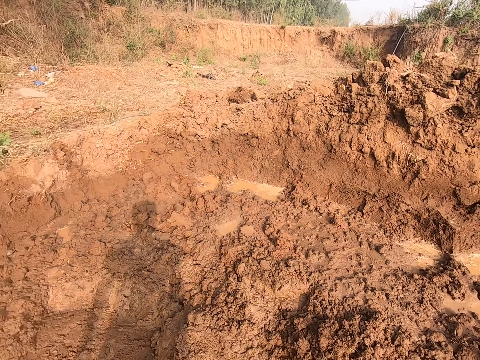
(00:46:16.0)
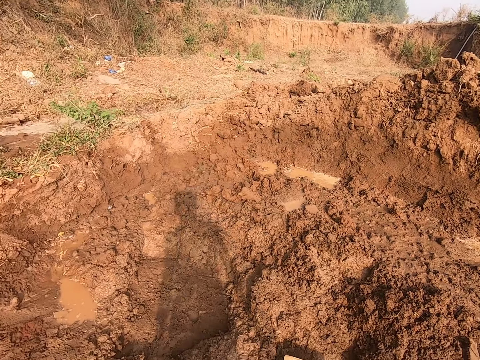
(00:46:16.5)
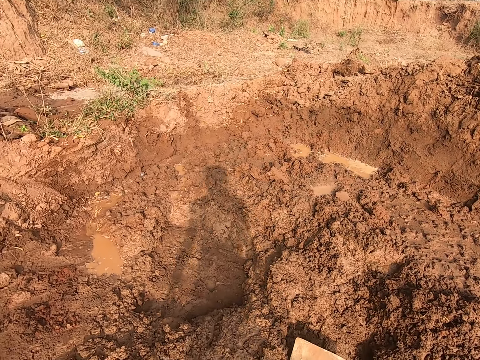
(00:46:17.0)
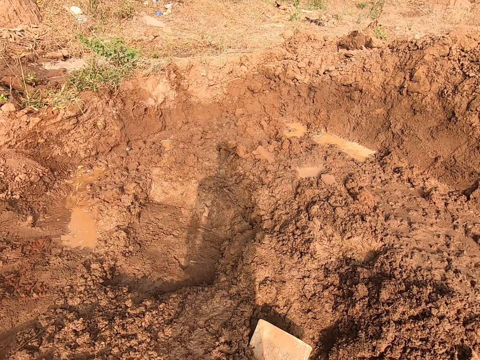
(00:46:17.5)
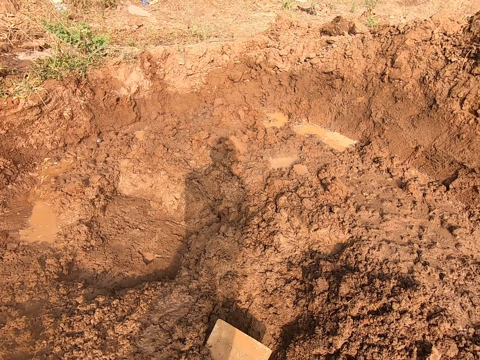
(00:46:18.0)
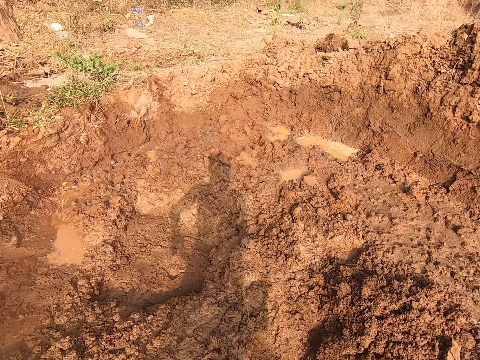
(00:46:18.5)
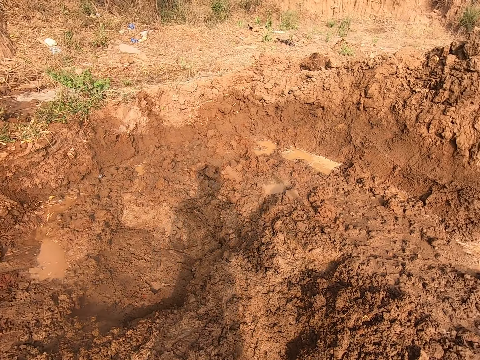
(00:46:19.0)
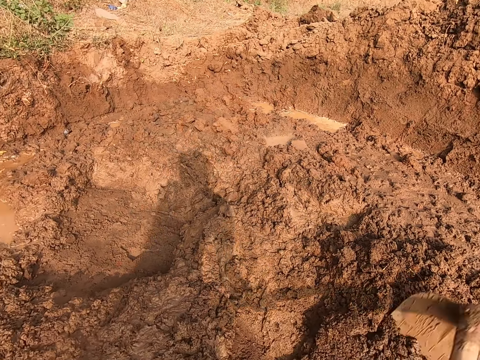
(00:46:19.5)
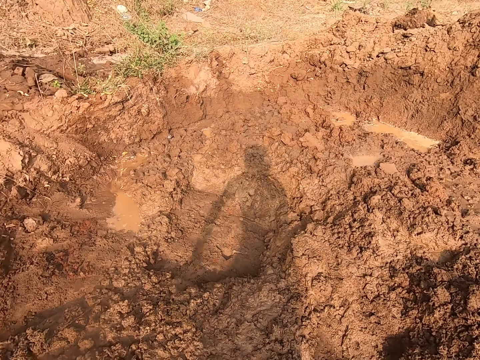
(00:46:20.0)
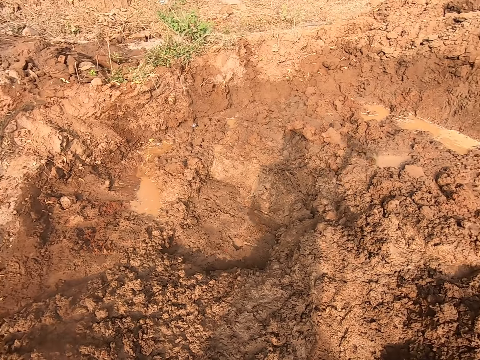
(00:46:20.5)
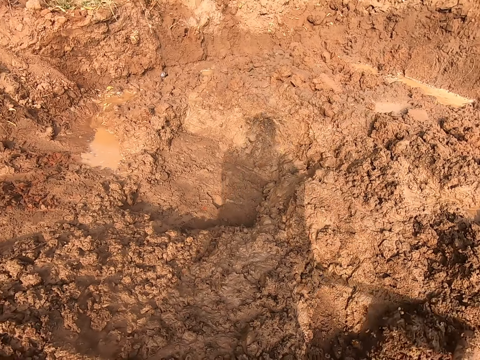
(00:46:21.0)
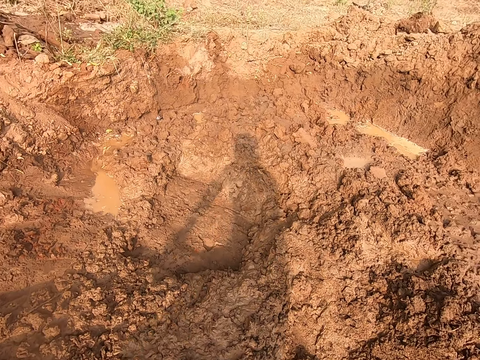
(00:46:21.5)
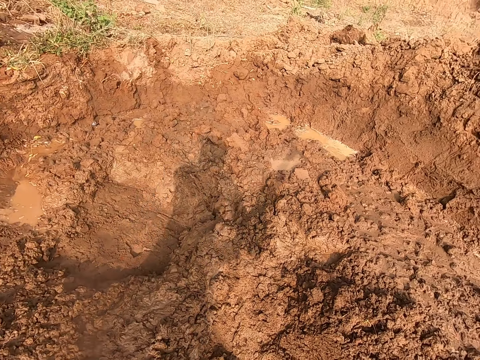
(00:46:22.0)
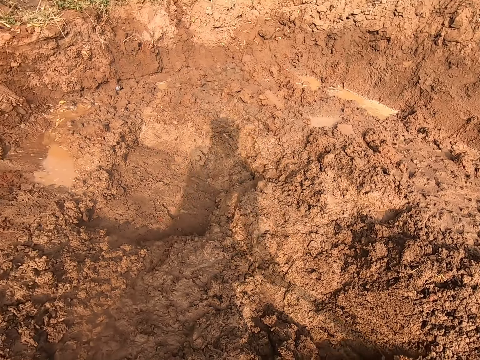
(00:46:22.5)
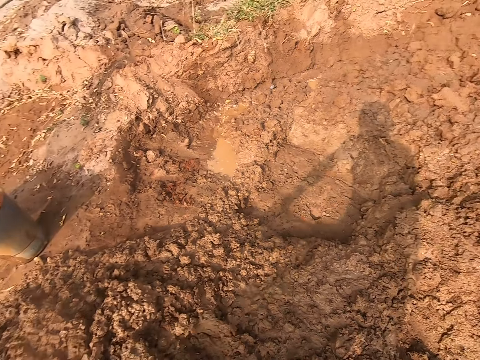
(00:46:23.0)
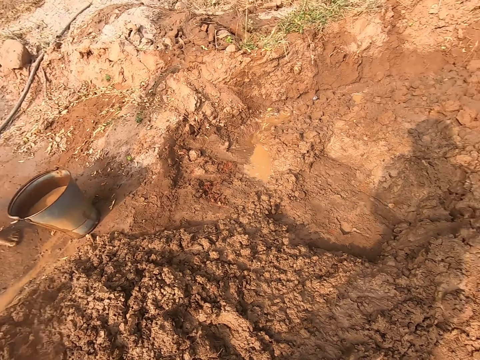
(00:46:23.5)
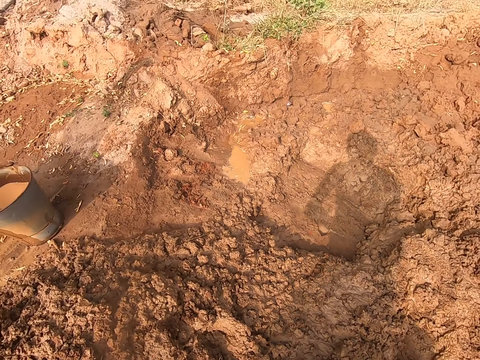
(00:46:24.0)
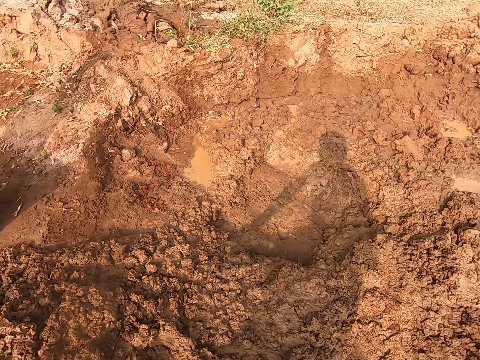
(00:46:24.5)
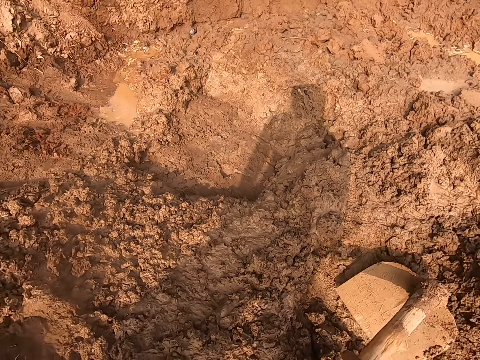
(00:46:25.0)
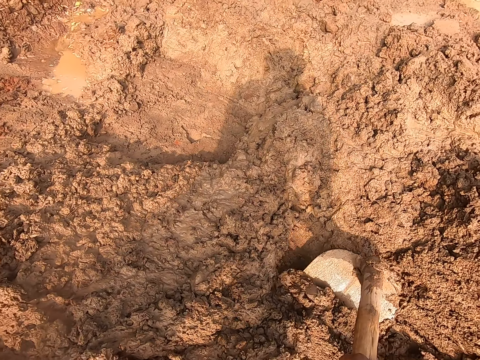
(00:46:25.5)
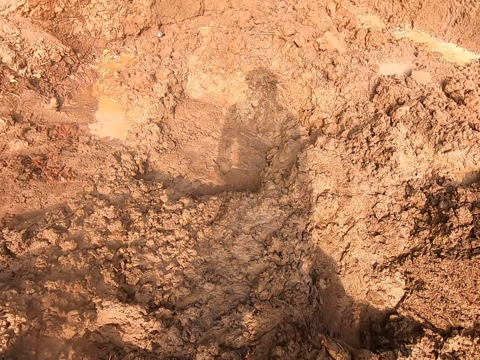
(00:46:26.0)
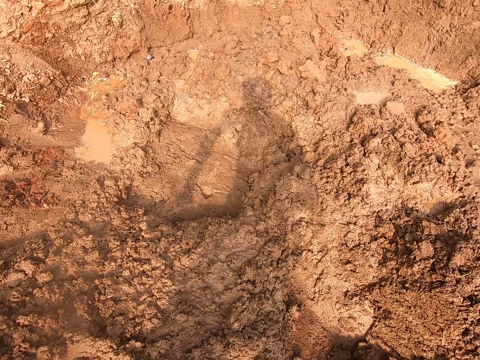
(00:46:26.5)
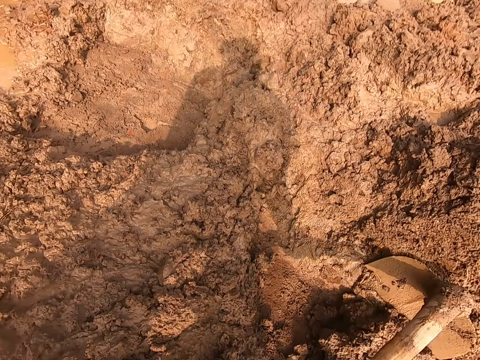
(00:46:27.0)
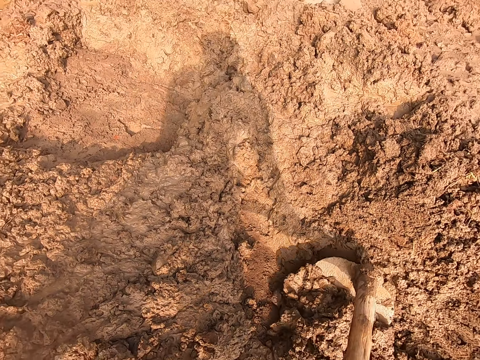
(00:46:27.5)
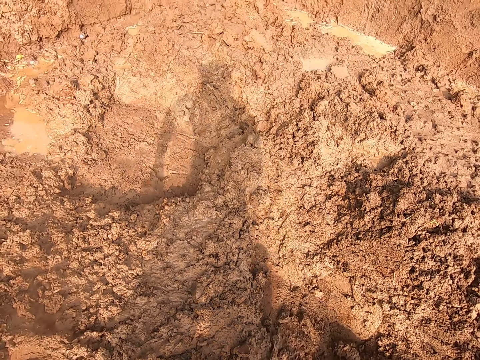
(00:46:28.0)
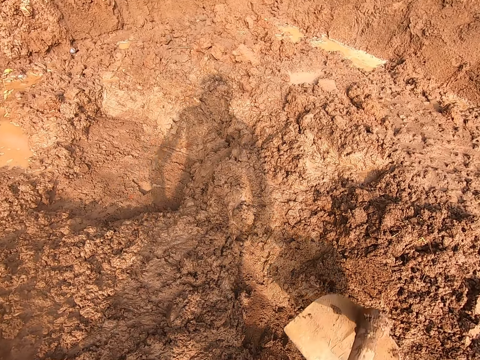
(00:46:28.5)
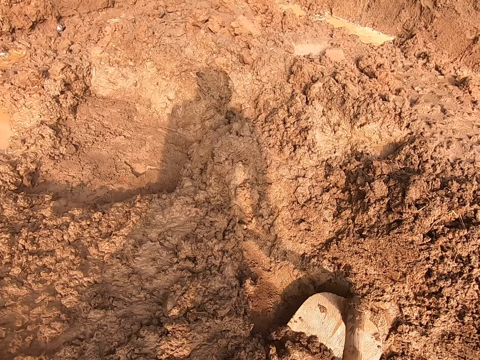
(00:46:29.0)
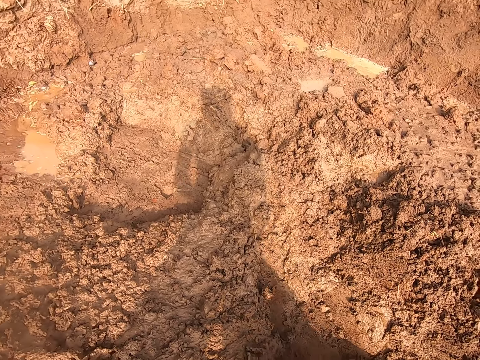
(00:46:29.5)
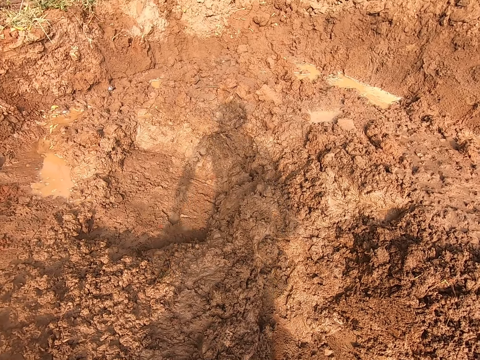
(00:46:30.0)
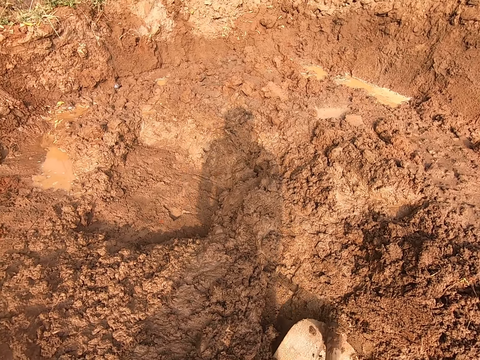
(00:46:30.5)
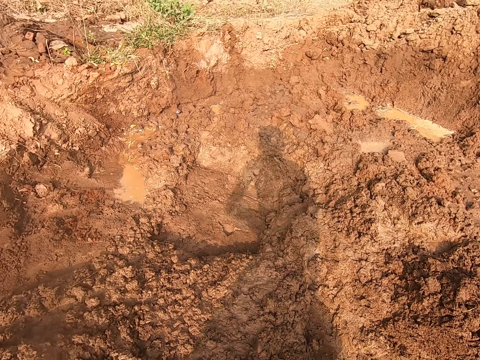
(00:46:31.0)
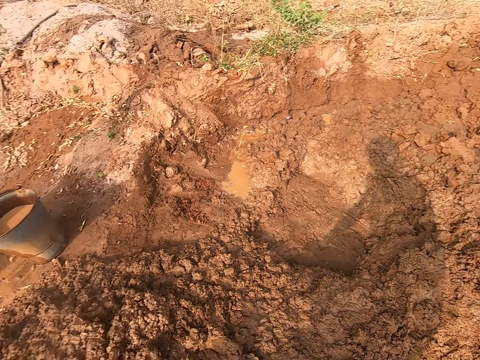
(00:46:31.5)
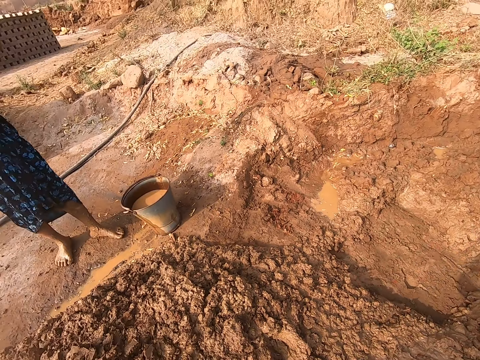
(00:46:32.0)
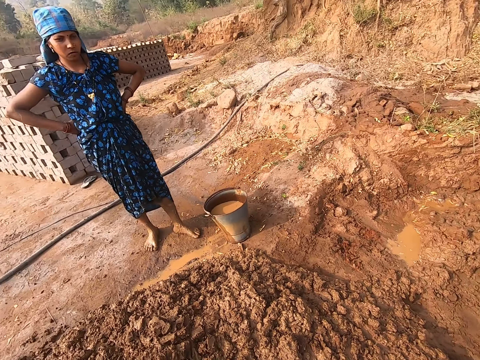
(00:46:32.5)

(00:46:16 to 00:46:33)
The camera wearer looks around. He holds the digging saw with both hands. He digs sand from the ground with the digging hoe in his hands. He gathers soil with the hoe.

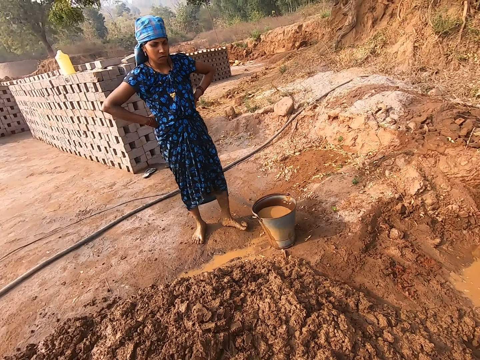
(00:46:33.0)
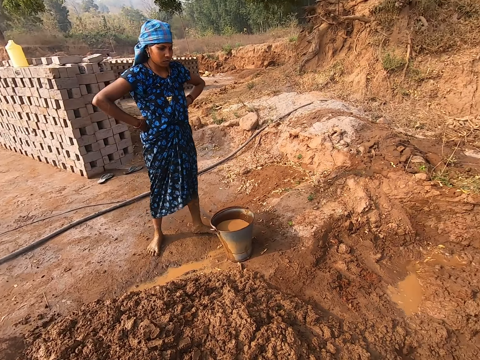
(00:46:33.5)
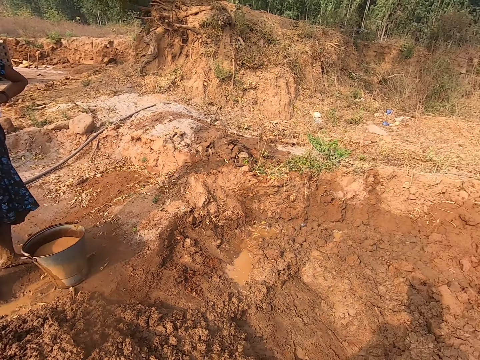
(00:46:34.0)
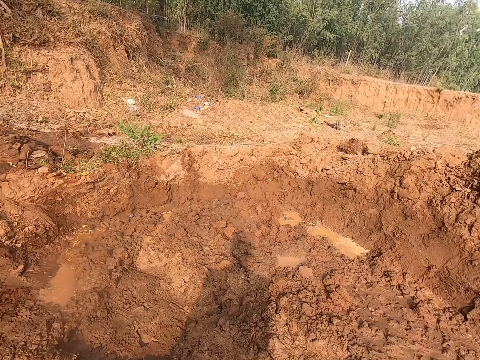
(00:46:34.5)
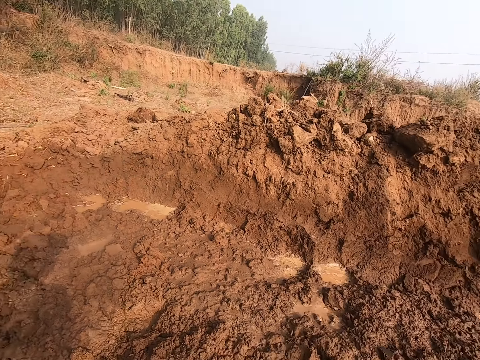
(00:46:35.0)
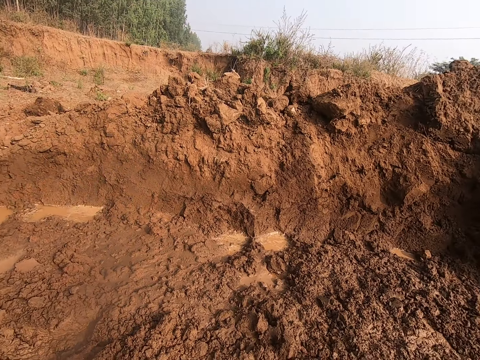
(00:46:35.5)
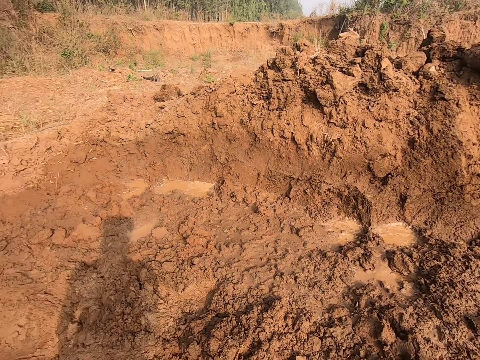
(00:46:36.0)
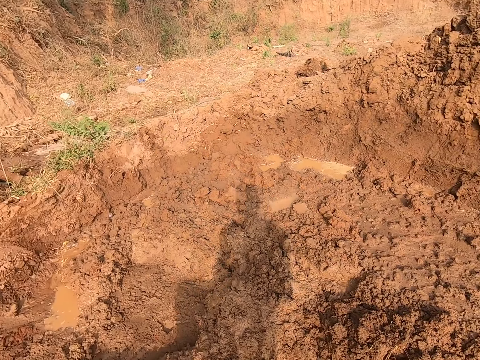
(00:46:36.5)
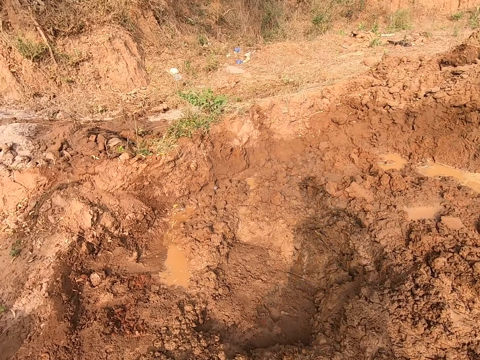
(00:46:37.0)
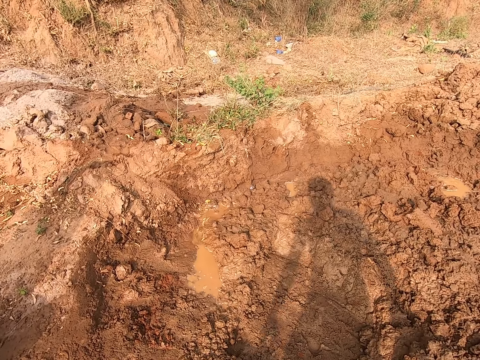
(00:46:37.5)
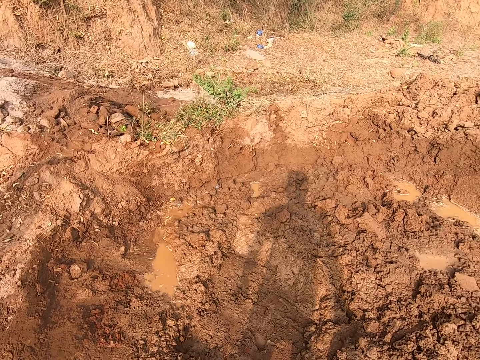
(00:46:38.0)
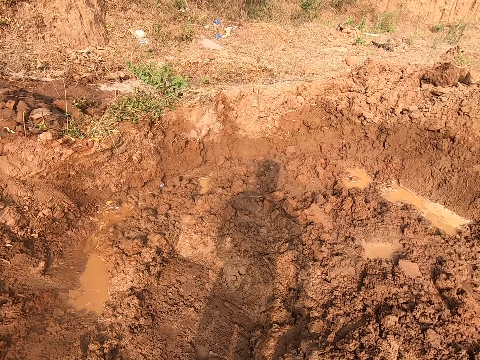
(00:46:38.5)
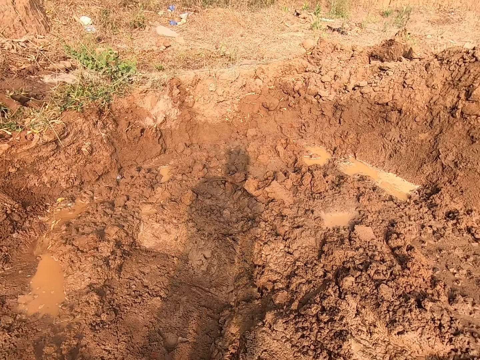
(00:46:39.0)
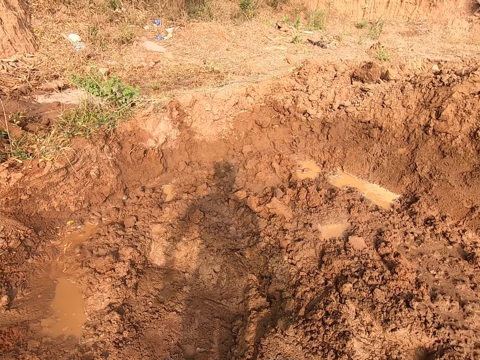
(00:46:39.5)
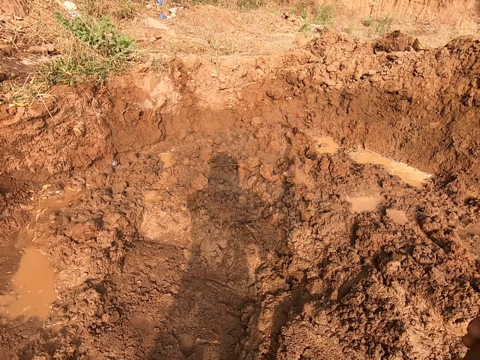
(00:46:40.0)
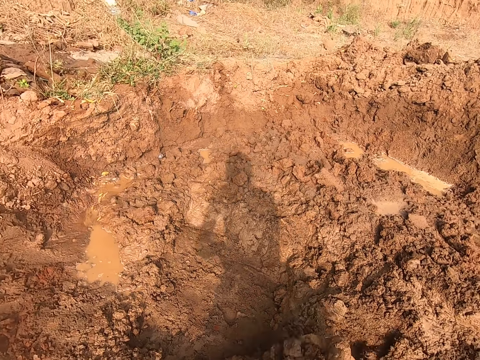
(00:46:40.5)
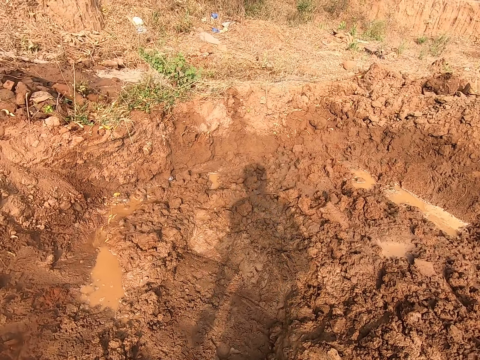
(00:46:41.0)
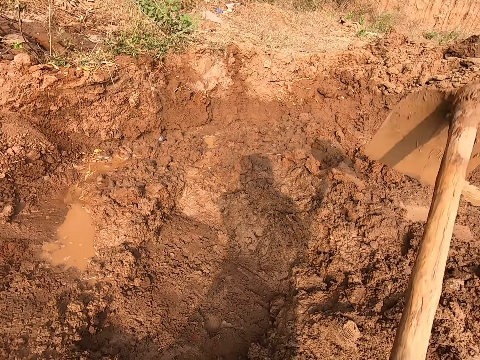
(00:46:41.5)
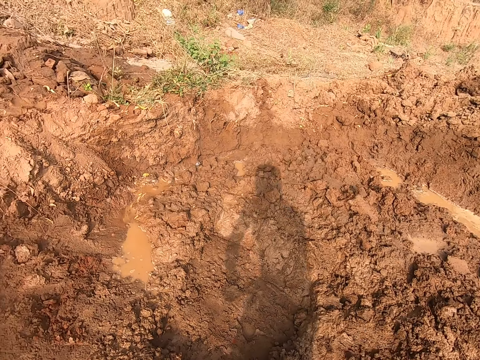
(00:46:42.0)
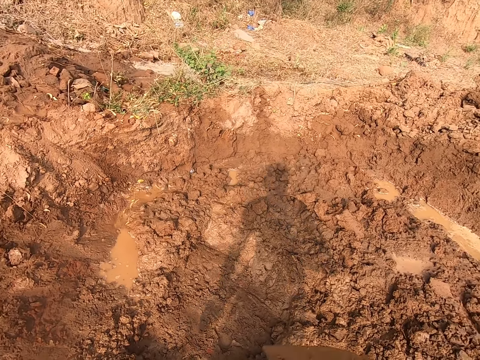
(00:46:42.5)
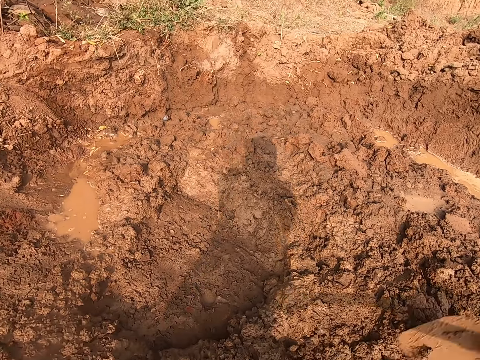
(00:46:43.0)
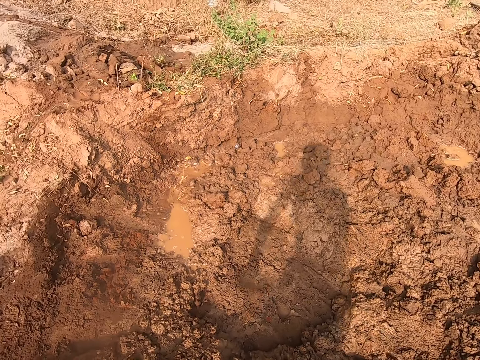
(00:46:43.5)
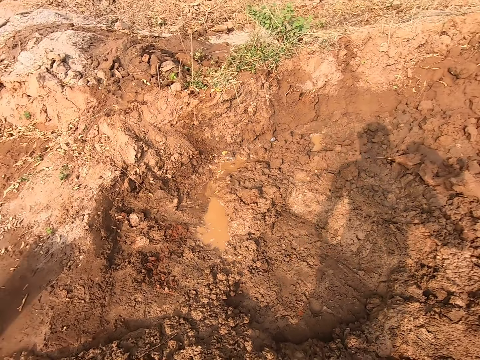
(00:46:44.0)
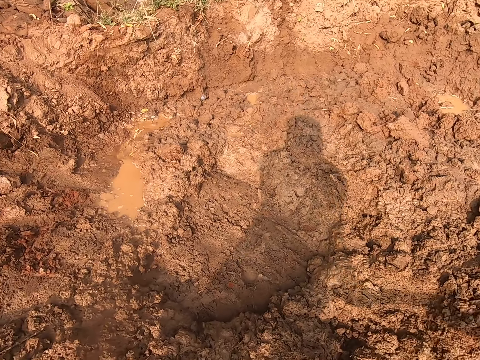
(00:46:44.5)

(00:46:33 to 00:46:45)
The camera wearer looks around. He holds the digging hoe in an upright position with his right hand. He holds the digging saw with both hands. He digs sand from the ground with the digging hoe in his hands.
